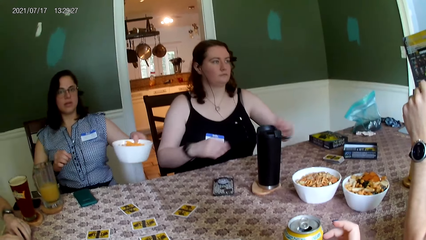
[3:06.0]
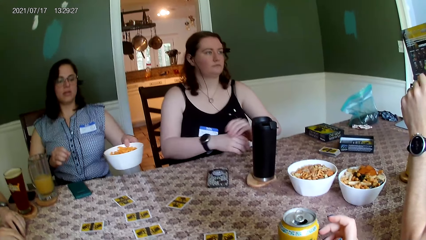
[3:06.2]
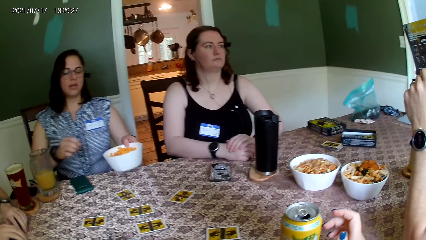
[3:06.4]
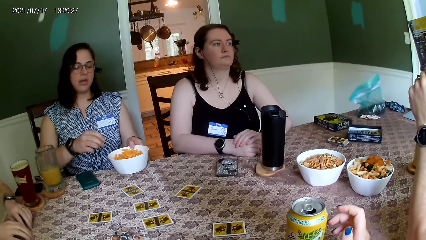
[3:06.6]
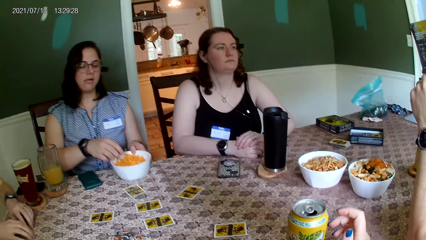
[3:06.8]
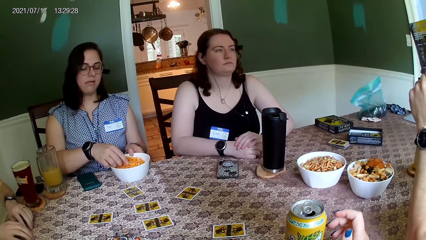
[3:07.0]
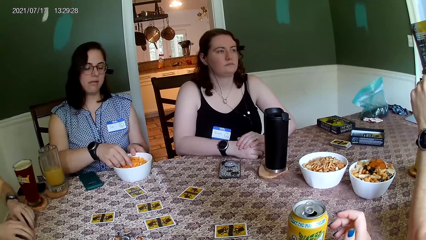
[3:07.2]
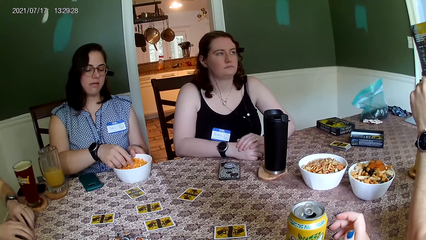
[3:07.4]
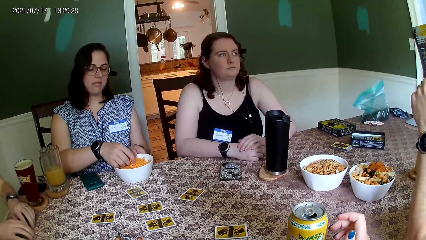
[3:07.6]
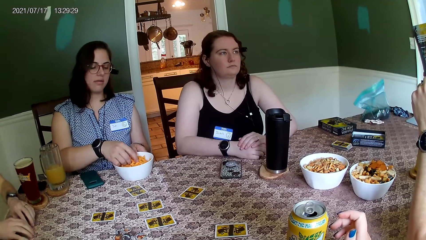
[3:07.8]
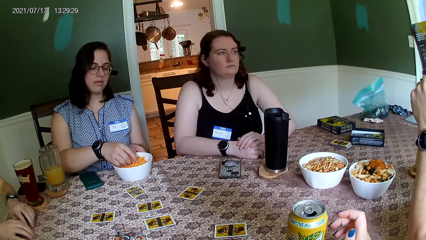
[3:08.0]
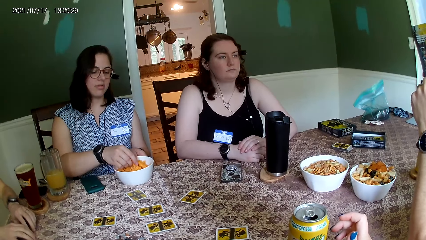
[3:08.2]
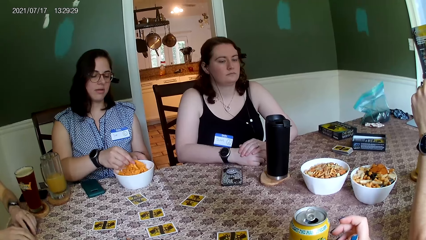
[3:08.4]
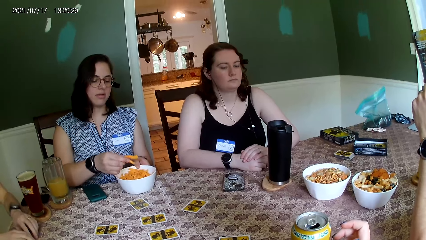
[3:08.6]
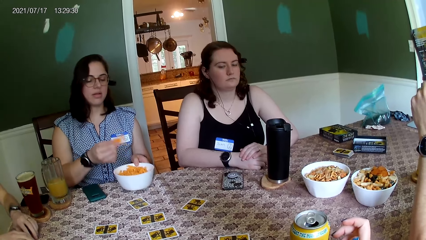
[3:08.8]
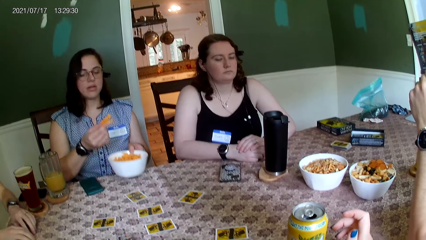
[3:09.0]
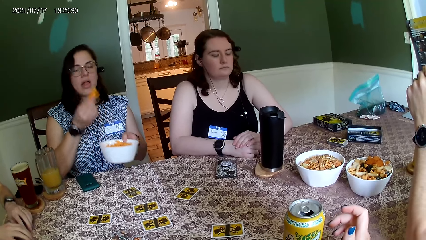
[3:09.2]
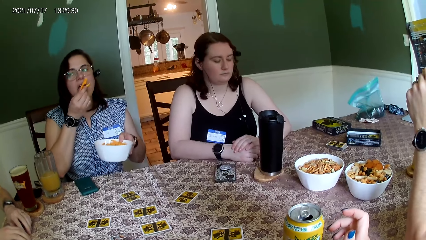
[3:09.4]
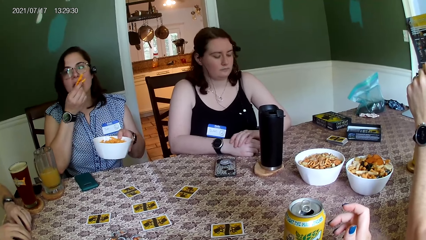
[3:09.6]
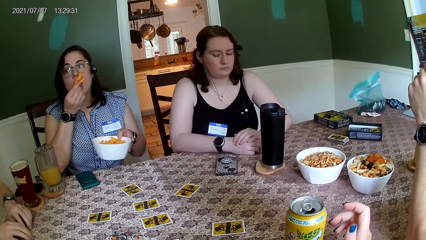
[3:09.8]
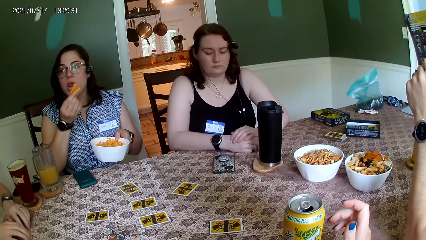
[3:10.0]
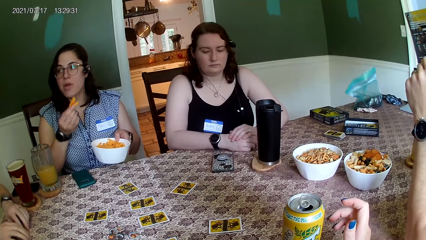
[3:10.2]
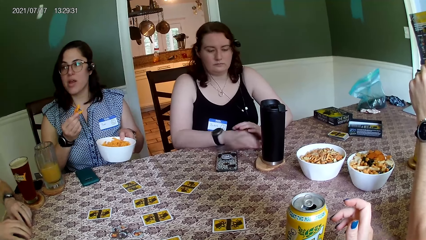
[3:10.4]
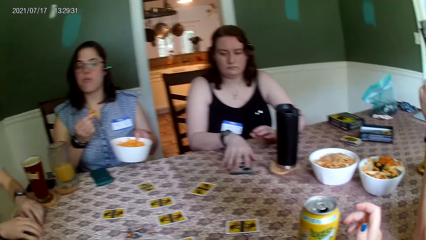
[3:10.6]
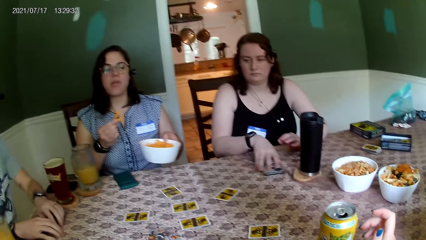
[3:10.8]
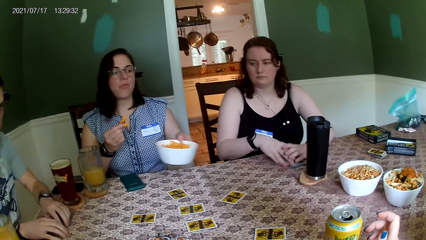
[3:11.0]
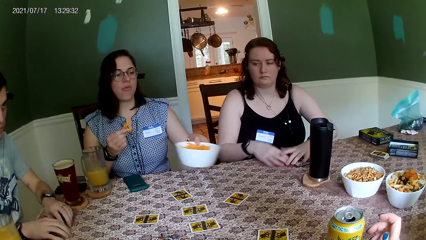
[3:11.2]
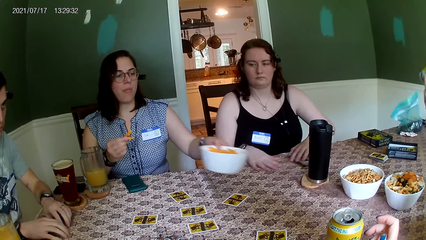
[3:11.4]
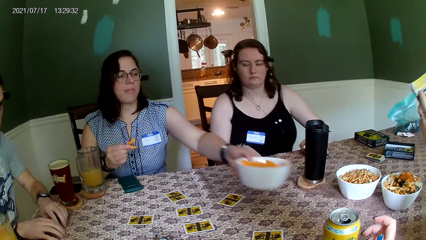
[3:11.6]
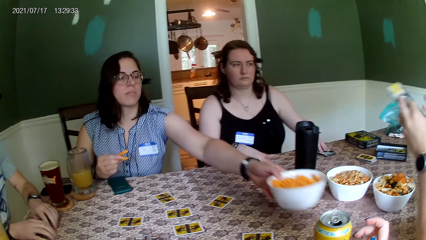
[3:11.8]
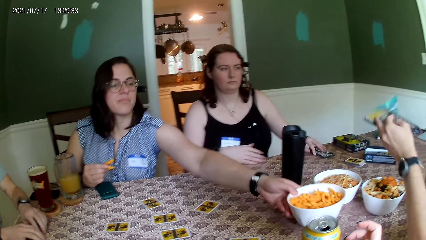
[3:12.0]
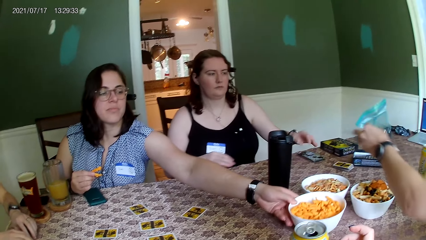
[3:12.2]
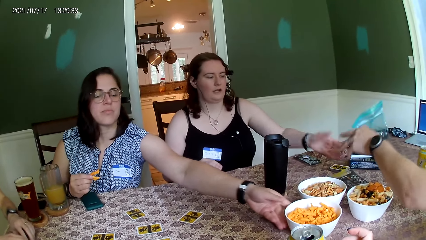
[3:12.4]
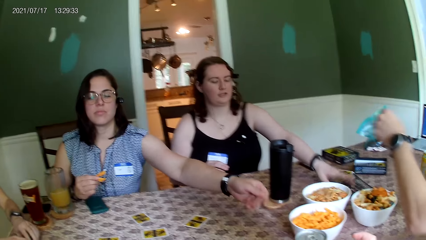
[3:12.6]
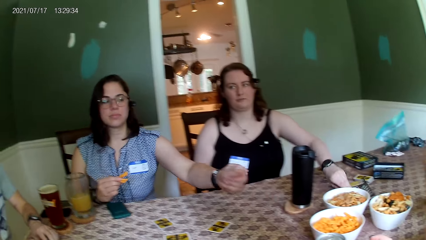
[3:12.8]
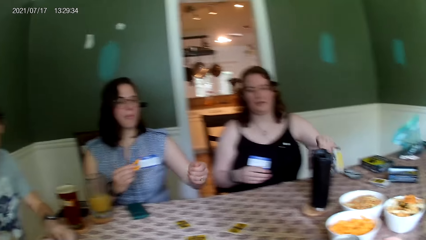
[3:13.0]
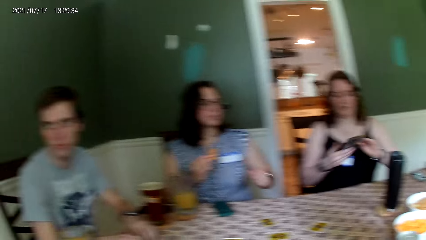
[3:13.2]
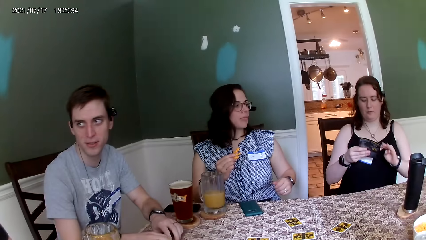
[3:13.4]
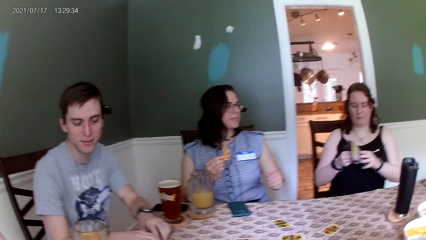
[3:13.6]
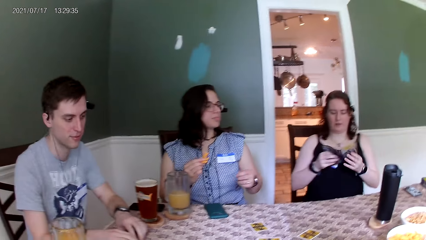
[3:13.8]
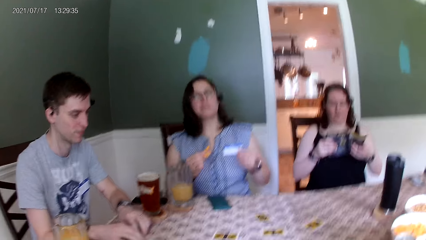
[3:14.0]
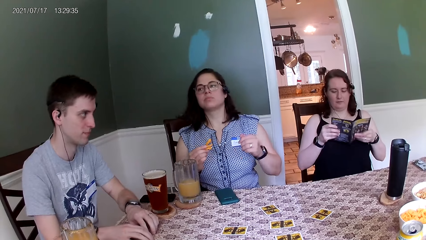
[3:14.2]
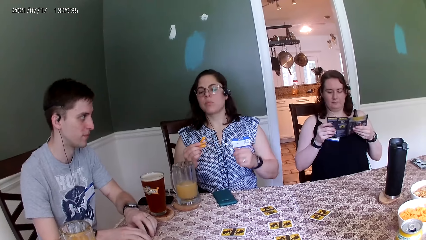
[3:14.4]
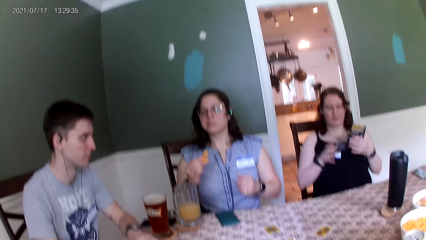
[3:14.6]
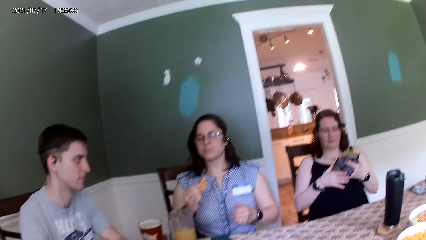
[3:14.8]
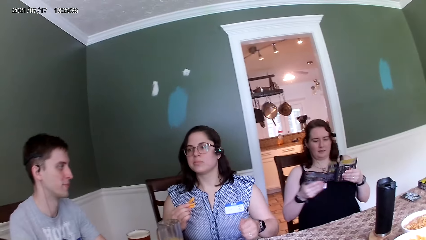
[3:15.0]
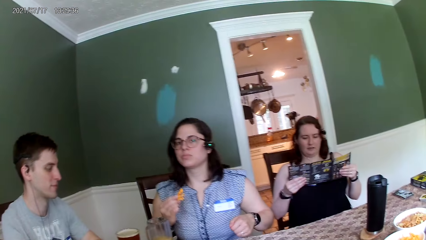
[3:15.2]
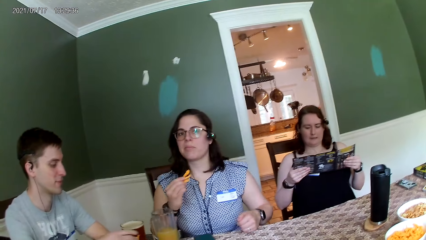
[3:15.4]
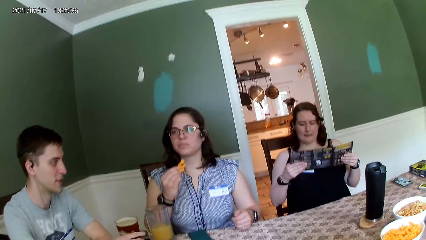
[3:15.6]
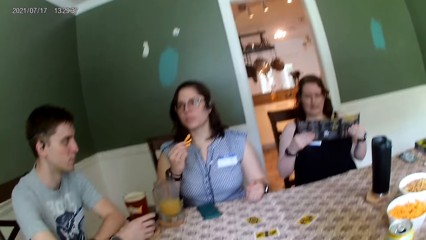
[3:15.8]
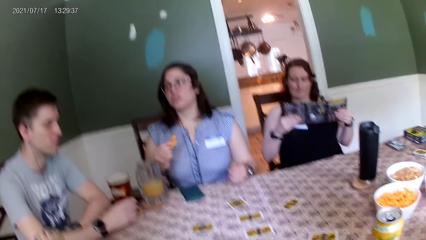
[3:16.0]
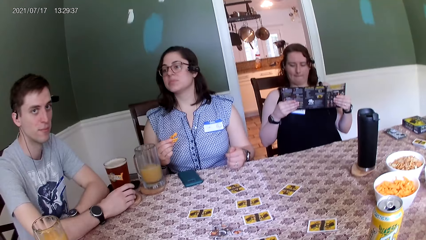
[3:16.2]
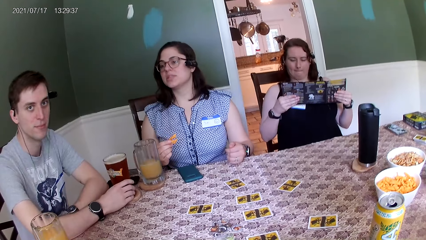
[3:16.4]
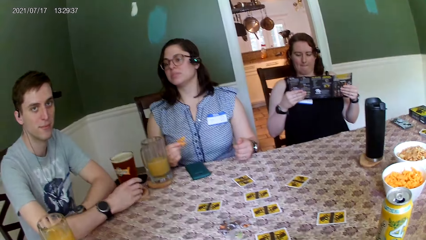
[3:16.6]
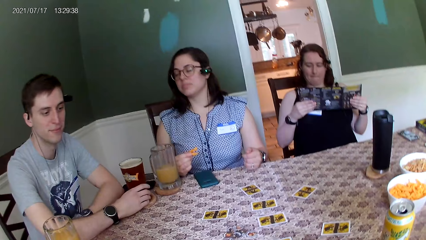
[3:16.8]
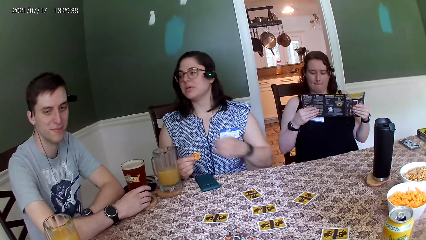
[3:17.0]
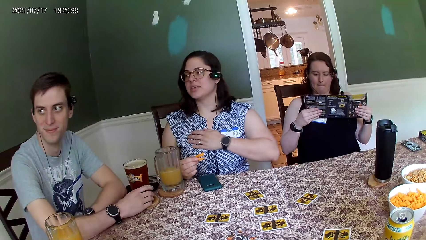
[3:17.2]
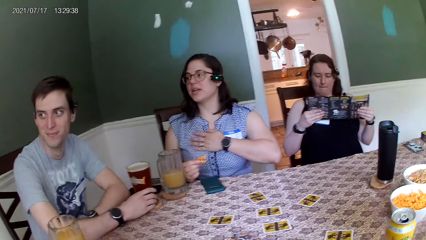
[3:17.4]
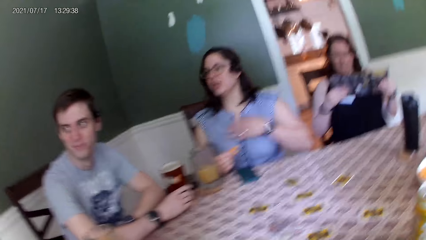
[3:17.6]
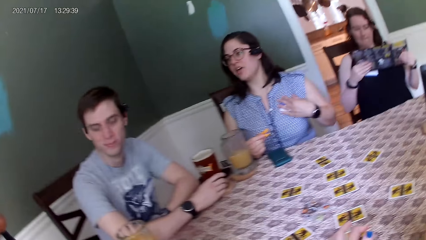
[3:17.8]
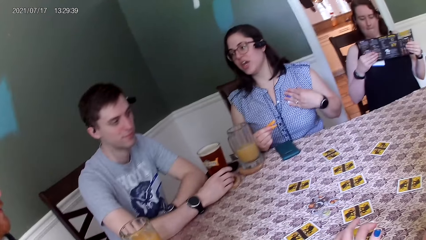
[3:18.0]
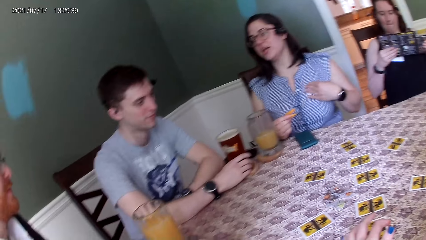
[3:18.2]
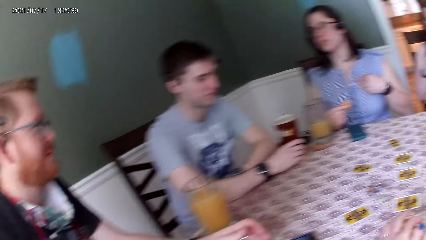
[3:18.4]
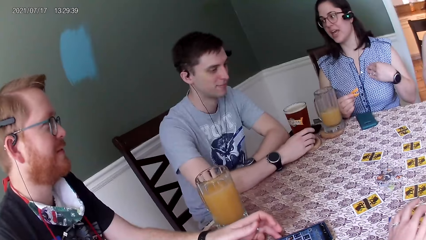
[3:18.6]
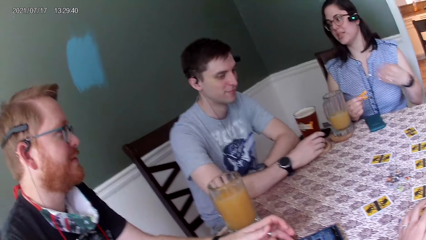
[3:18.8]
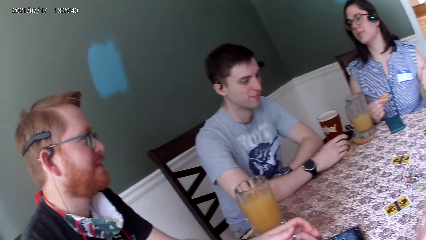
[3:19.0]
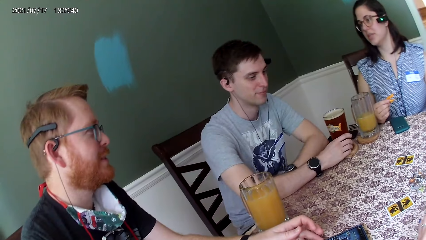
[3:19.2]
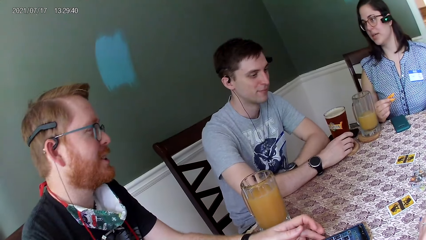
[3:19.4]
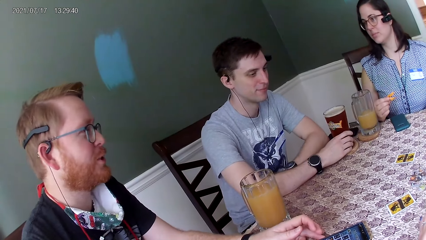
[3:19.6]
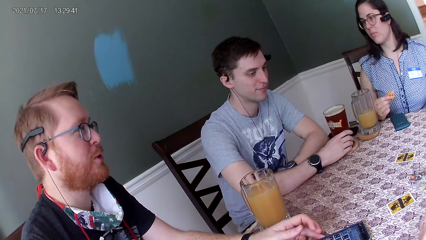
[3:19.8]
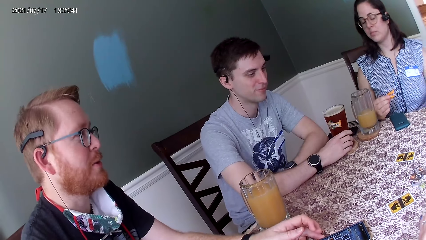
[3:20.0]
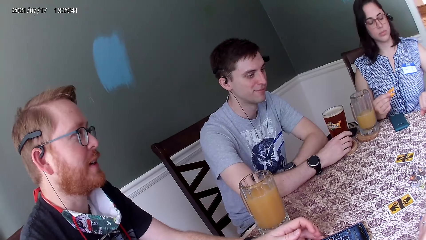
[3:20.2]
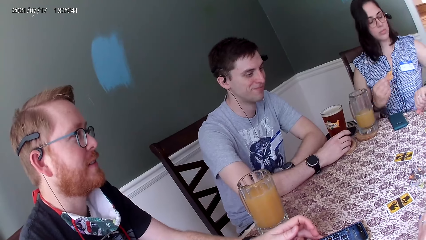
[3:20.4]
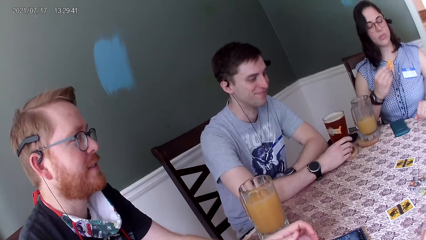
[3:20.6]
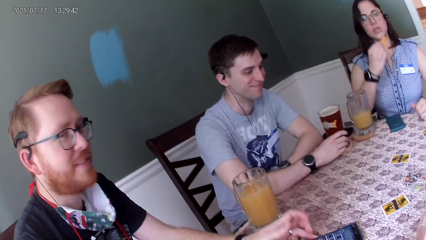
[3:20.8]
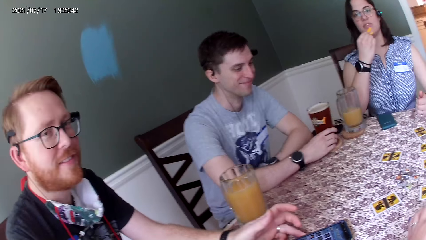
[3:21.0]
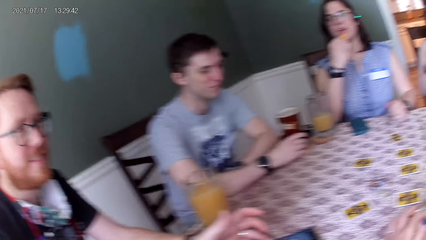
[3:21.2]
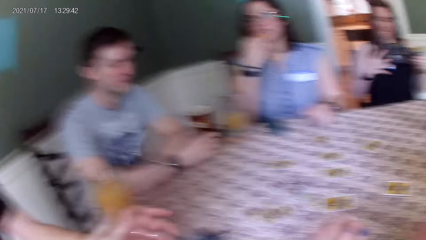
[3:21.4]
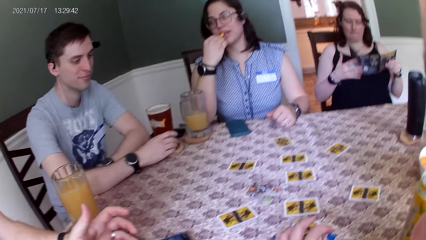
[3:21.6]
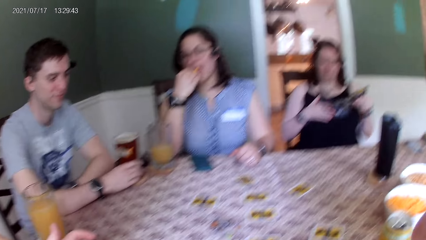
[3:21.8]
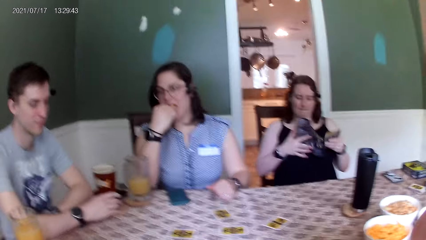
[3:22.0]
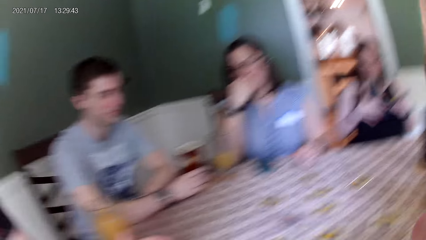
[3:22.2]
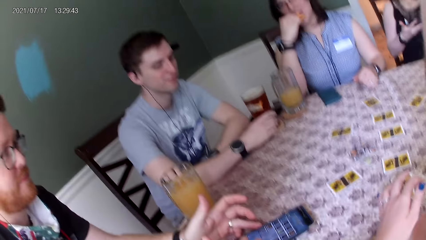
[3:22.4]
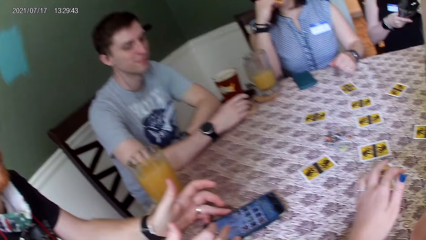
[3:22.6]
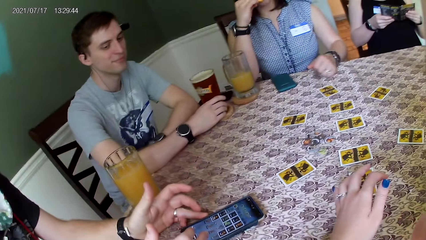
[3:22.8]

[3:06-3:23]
A woman drops the bowl of snacks on the table with her left hand and eats snacks from the bowl with her left hand. Another woman moves her phone on the table with her hands and takes a card. The first woman drops the bowl of snacks on the table with her left hand. A man drops the pamphlet on the table with his left hand. The other woman picks up the pamphlet from the table with her left hand and reads the pamphlet. The first woman eats the snacks.
